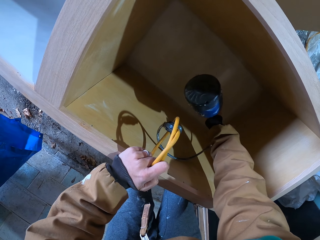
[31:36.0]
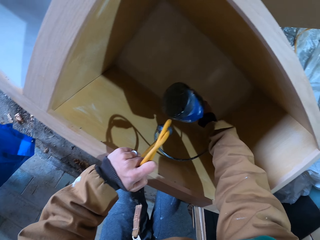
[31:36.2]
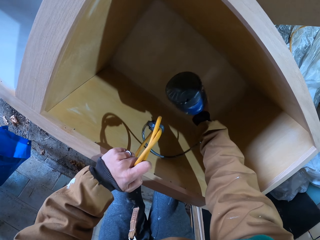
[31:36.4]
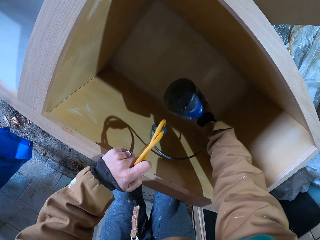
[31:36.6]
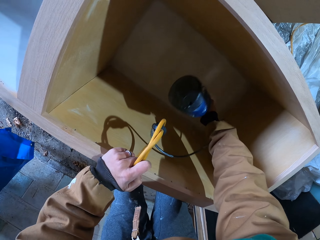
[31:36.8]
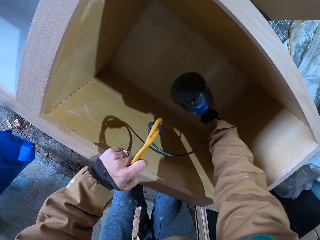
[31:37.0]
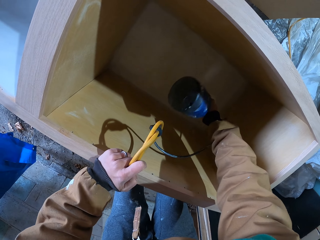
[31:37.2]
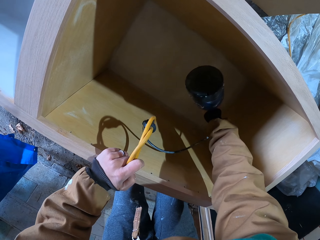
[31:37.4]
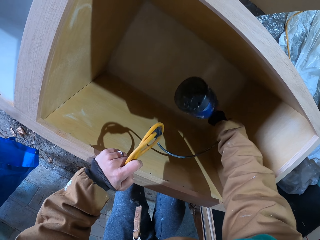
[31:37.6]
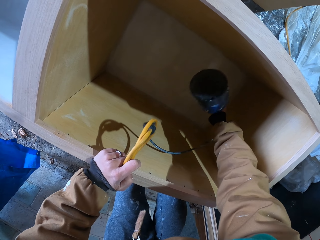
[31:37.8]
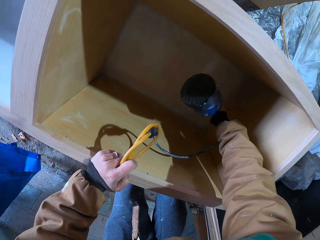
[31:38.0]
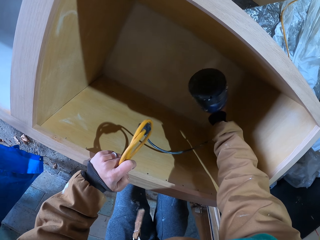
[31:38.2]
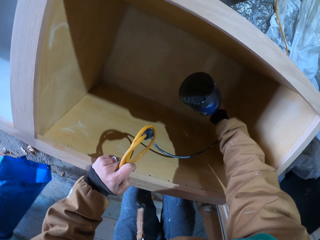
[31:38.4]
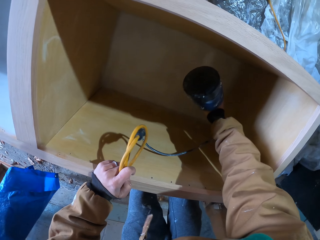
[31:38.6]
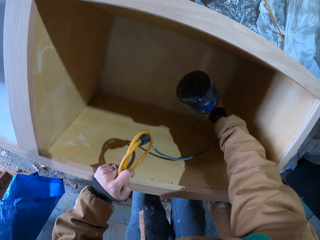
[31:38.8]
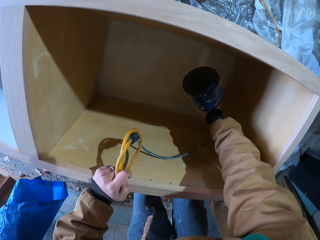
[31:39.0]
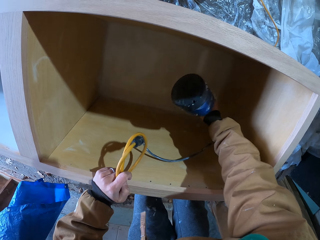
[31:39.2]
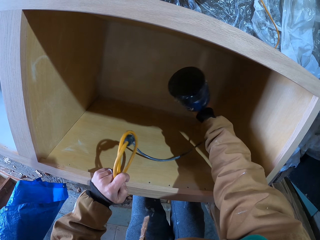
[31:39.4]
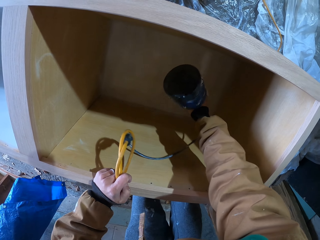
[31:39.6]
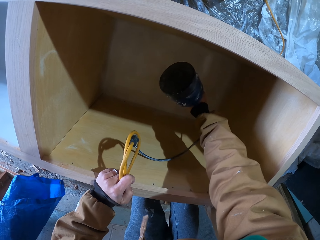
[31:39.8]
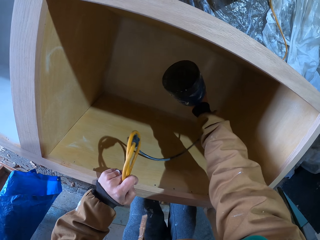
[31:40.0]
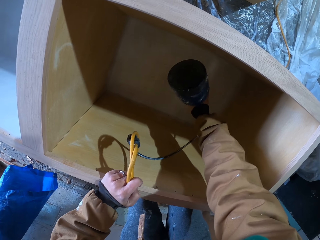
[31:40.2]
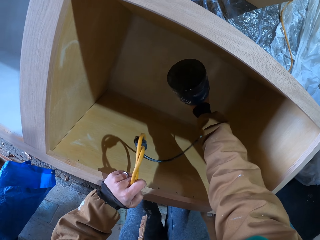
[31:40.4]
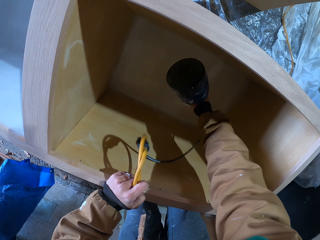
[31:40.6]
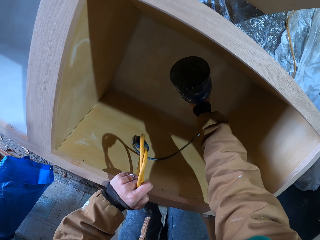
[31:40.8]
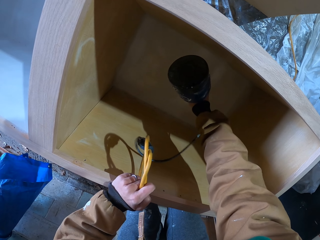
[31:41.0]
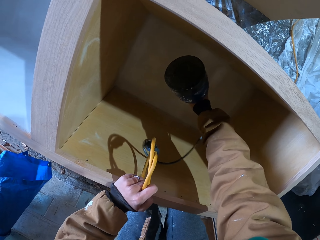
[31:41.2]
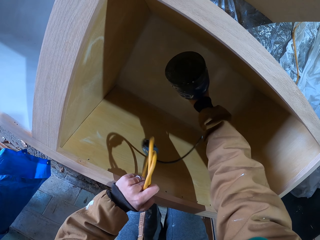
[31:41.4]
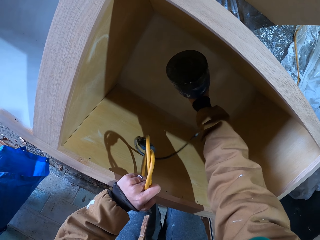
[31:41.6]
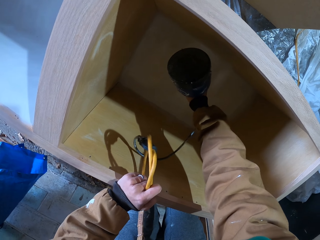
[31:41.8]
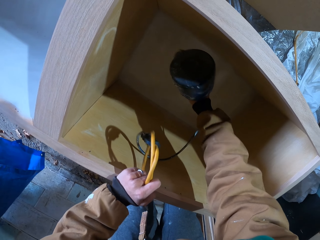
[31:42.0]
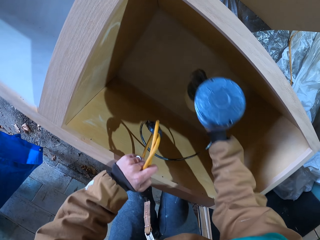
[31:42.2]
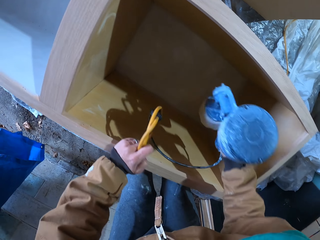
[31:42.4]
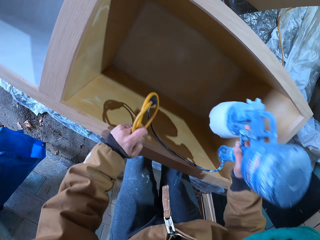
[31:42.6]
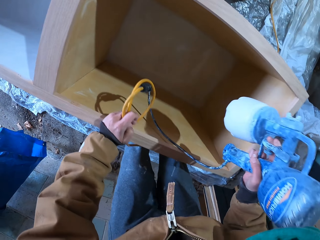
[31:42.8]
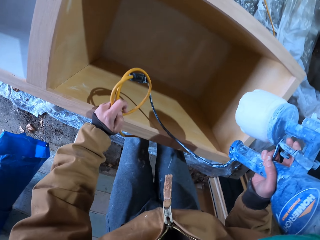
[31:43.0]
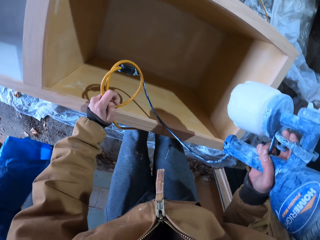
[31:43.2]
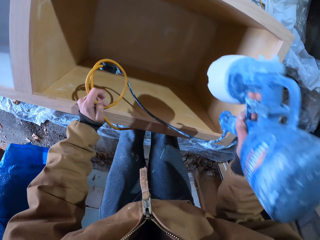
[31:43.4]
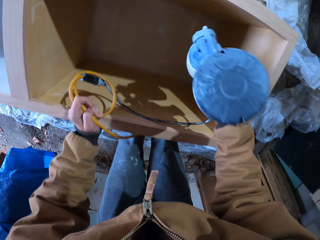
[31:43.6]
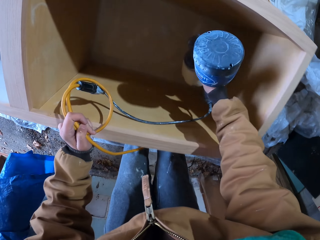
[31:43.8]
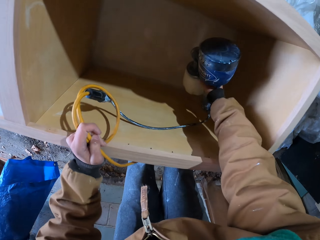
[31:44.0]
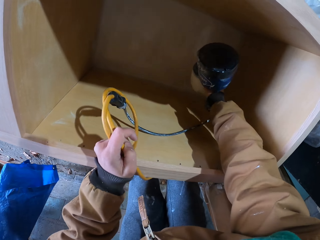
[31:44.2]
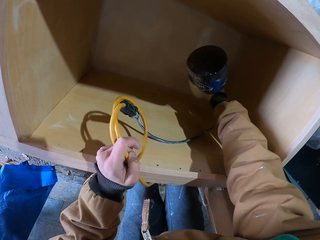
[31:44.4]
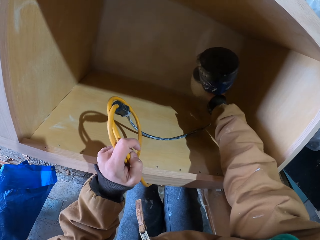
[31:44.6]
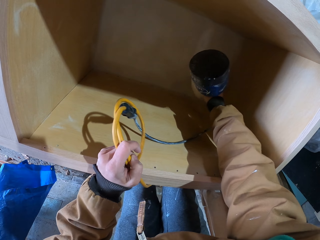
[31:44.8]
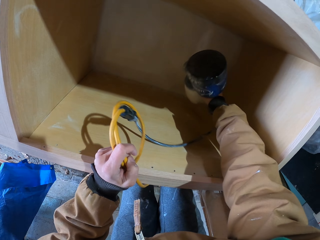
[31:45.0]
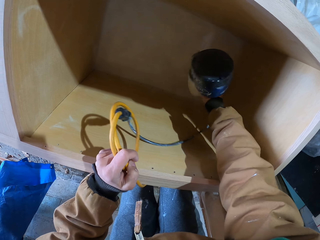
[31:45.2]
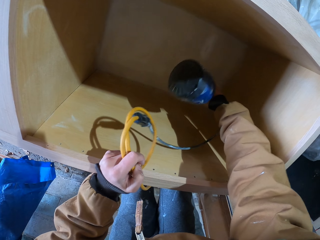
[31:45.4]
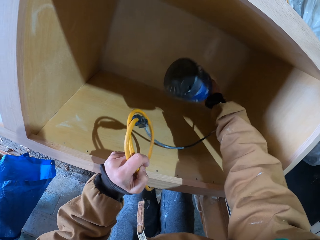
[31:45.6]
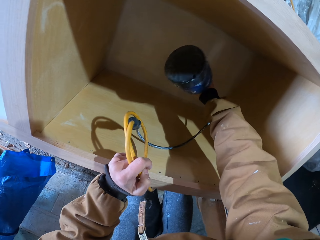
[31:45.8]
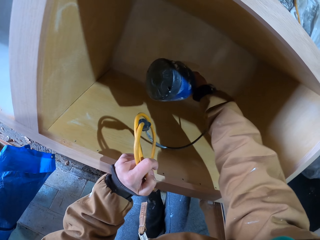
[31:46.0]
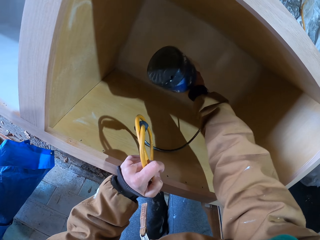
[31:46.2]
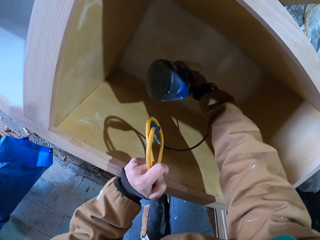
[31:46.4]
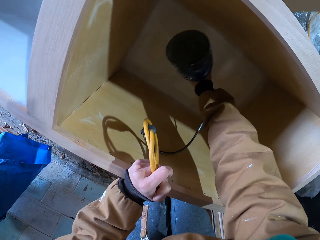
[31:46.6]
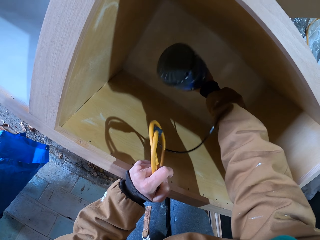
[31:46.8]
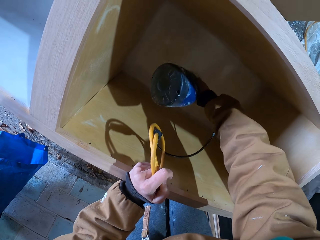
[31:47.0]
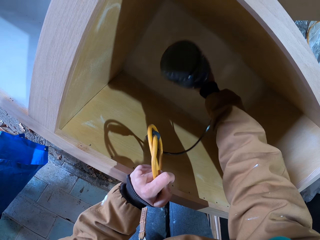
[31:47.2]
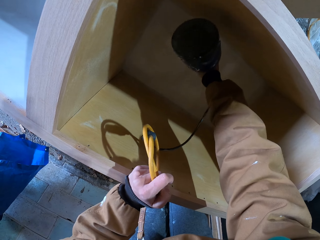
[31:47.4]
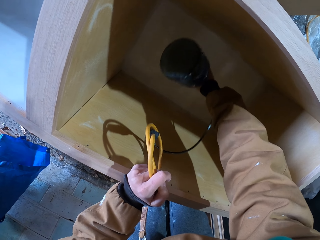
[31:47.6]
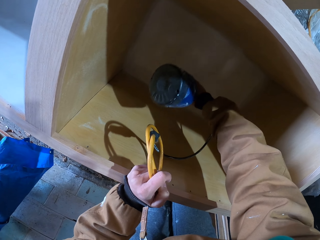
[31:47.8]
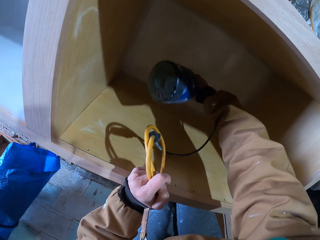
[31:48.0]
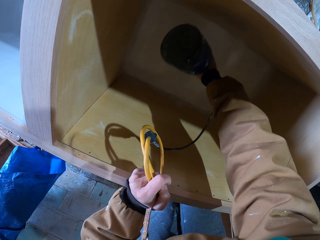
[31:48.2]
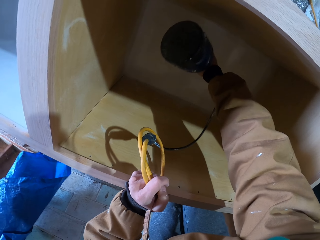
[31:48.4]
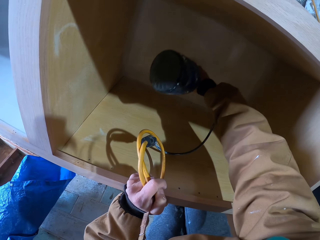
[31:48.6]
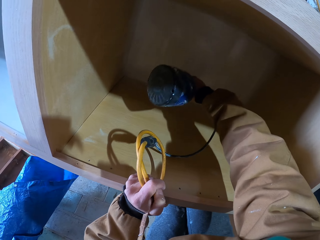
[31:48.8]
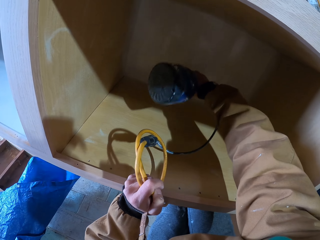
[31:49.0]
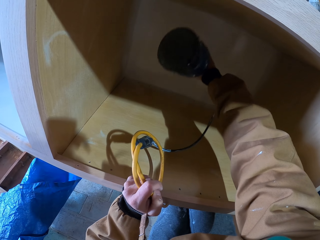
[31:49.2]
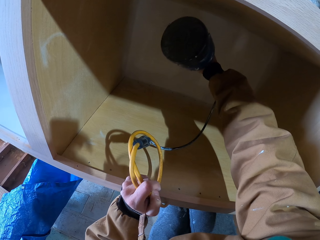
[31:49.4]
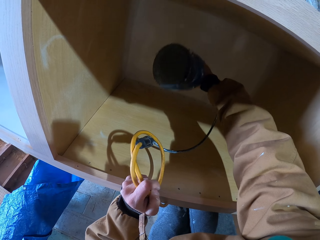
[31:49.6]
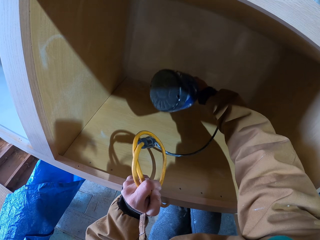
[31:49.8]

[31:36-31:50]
The camera wearer sprays inside the cabinet with the spray gun. They lift the spray gun from the cabinet. They lower the spray gun into the cabinet.

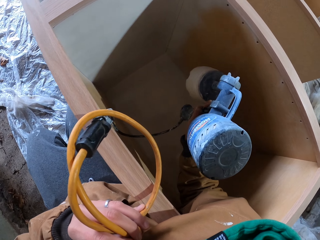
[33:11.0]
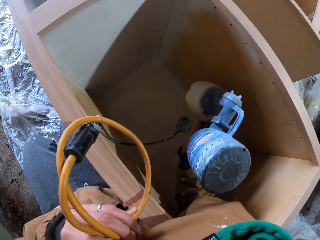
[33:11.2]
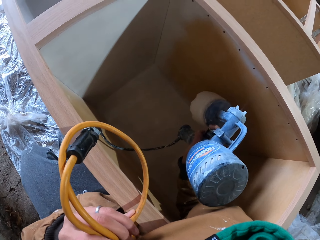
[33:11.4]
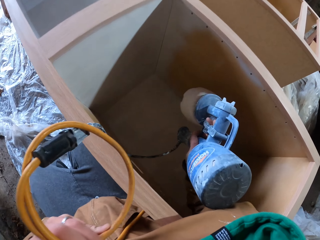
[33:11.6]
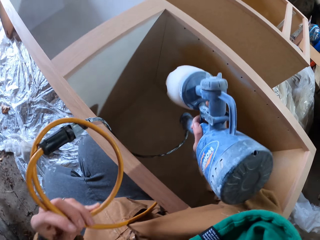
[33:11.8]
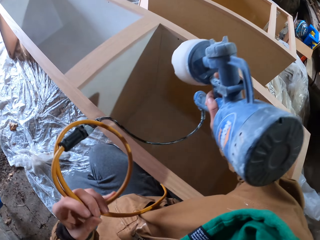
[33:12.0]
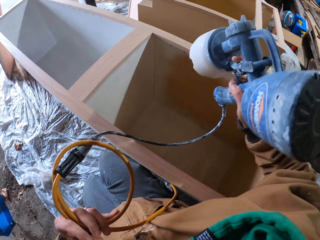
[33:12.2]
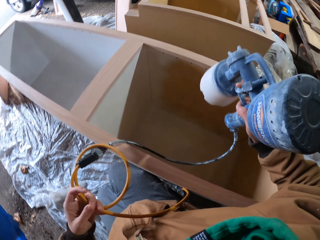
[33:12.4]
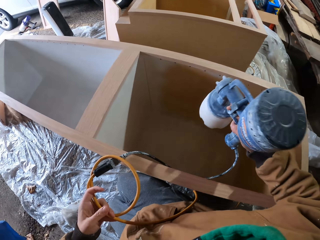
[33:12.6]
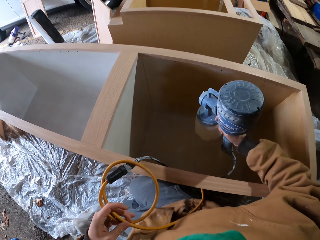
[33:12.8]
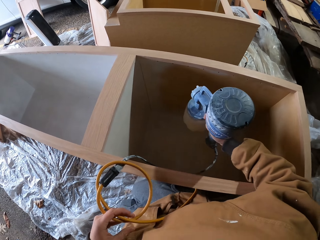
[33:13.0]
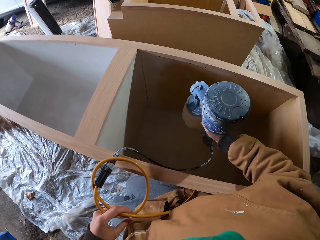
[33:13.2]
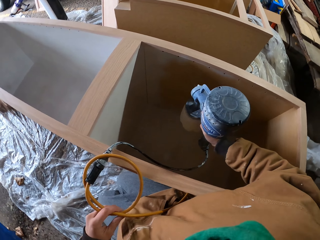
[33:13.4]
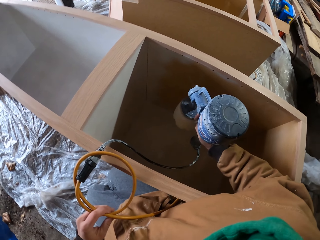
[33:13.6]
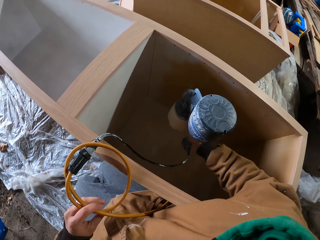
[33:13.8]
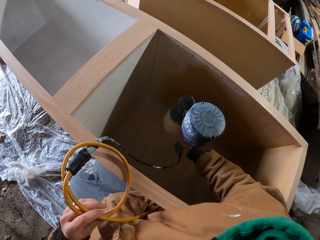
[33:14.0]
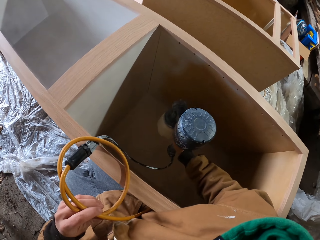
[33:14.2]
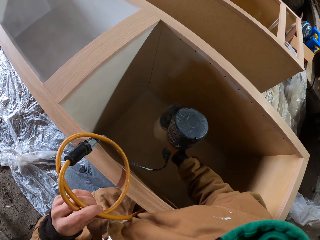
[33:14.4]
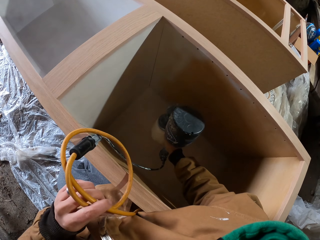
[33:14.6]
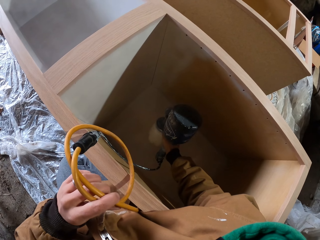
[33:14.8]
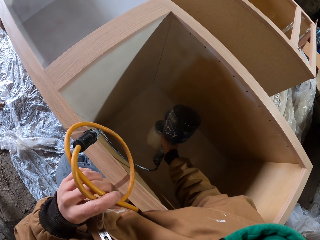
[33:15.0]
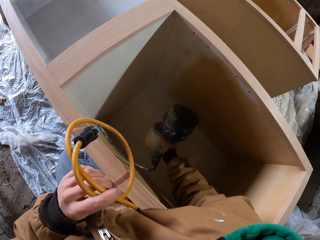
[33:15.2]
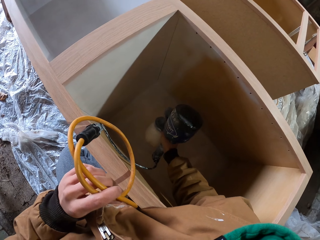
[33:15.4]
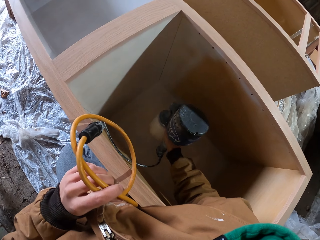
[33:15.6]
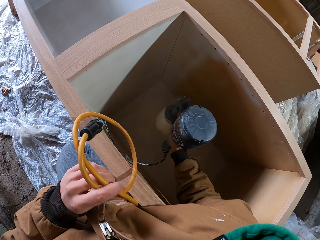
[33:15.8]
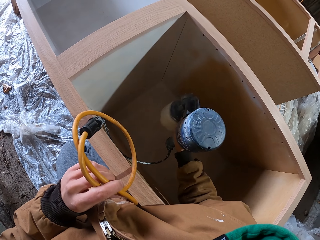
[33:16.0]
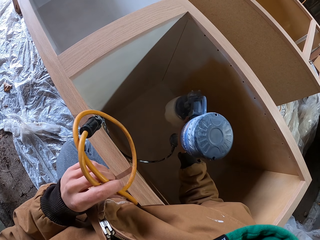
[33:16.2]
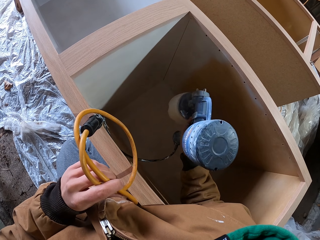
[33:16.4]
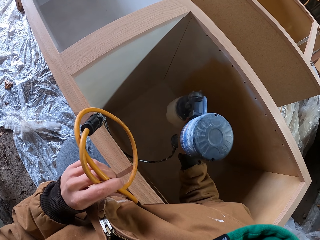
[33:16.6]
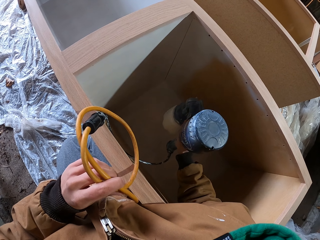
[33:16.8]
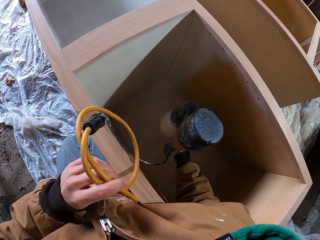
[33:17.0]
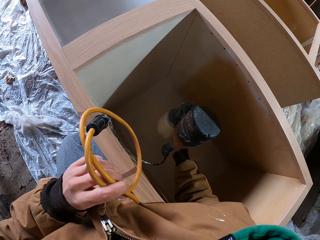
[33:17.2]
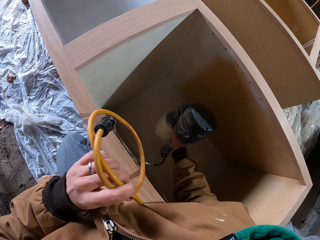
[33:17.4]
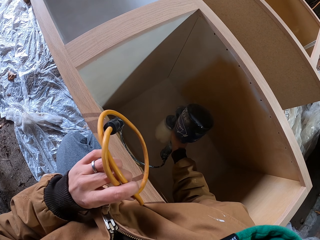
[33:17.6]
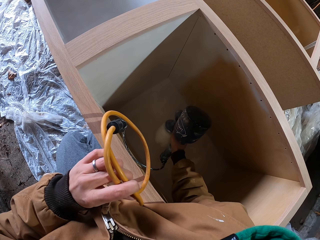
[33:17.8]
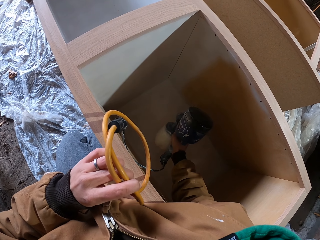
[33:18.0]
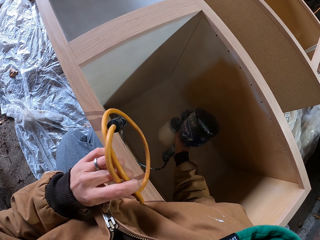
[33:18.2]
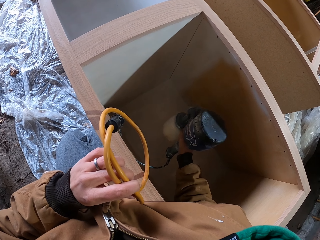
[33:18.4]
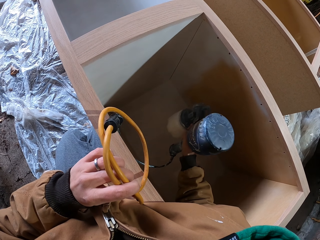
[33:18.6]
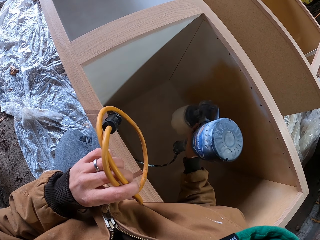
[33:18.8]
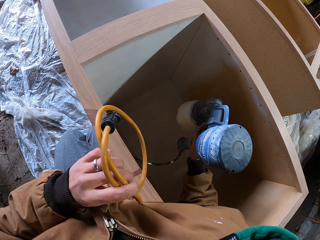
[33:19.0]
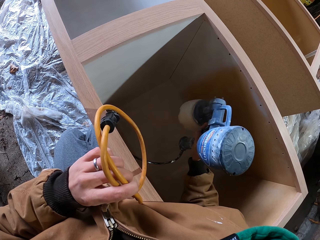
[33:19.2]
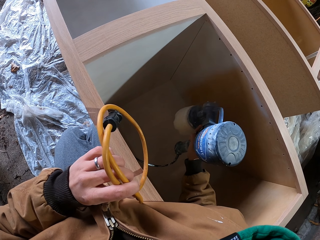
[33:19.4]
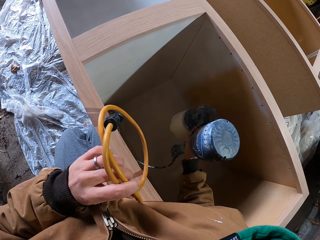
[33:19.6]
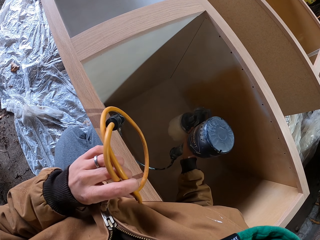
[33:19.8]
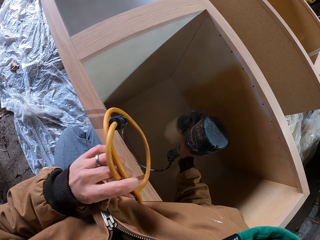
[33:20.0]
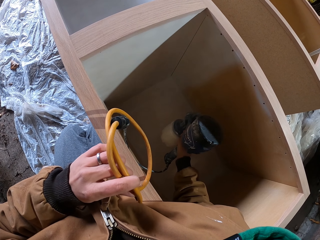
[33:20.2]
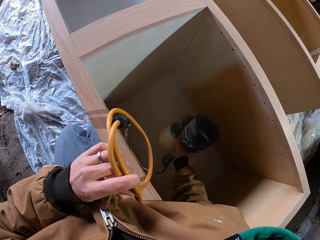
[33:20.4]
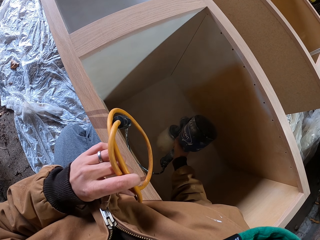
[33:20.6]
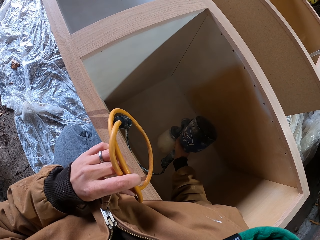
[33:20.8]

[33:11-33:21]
The camera wearer lifts the paint machine. They hold the paint sprayer. They spray paint in the wood box.
